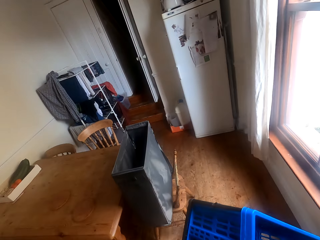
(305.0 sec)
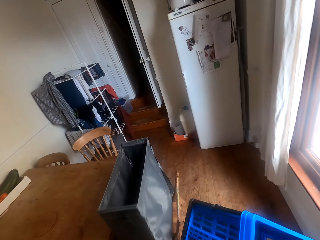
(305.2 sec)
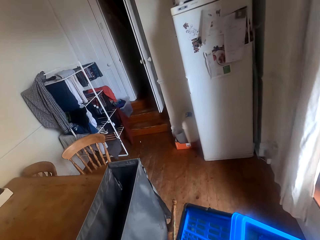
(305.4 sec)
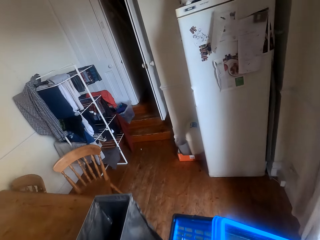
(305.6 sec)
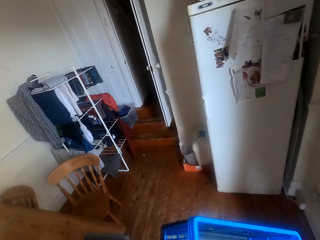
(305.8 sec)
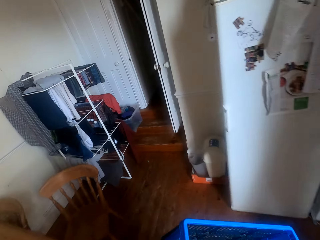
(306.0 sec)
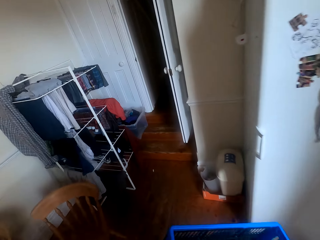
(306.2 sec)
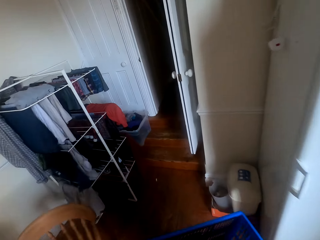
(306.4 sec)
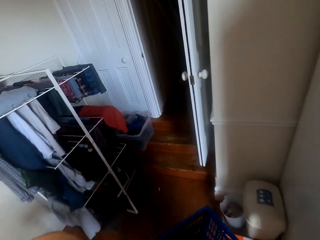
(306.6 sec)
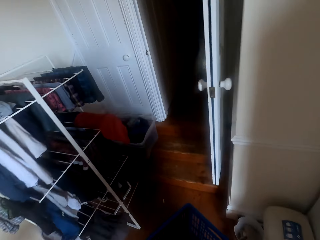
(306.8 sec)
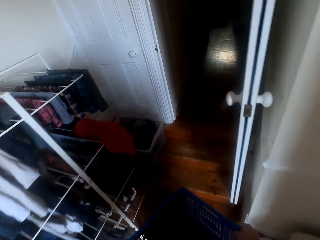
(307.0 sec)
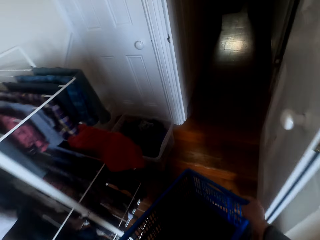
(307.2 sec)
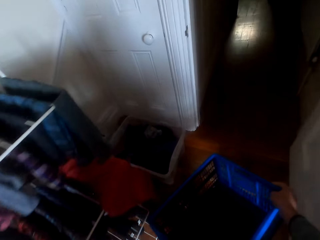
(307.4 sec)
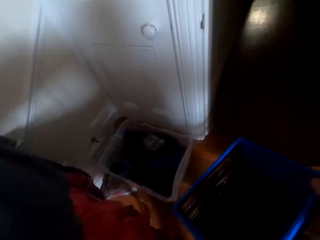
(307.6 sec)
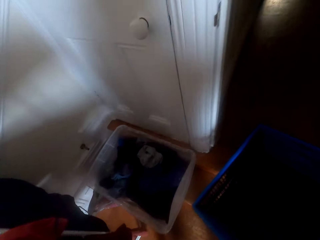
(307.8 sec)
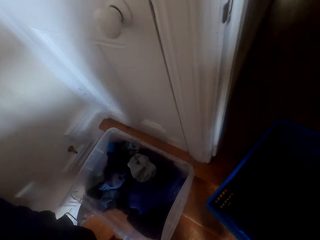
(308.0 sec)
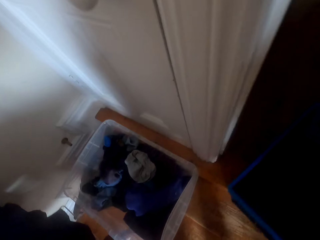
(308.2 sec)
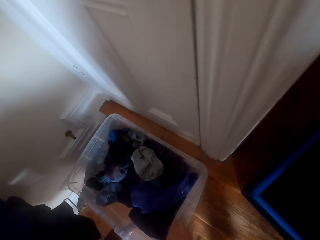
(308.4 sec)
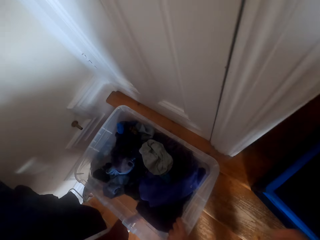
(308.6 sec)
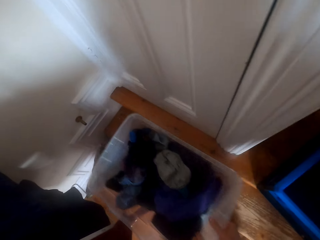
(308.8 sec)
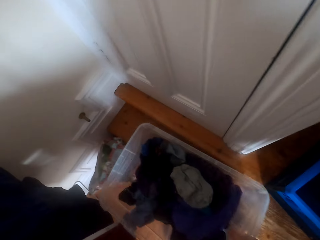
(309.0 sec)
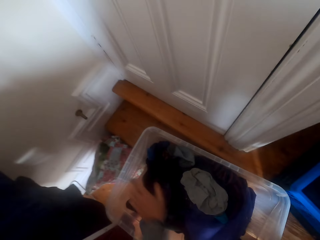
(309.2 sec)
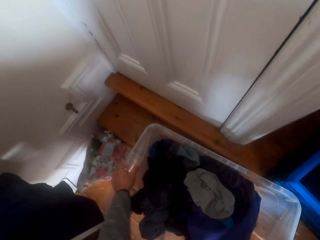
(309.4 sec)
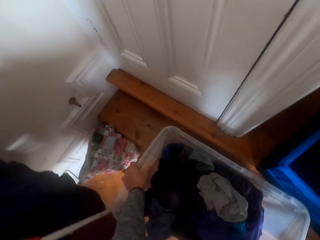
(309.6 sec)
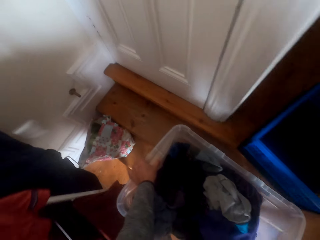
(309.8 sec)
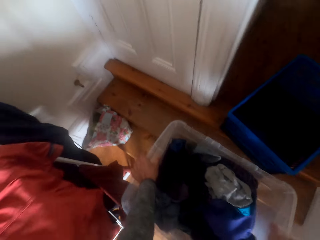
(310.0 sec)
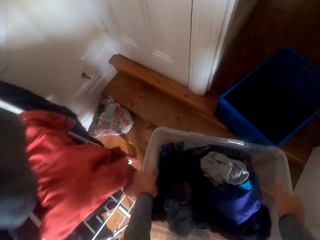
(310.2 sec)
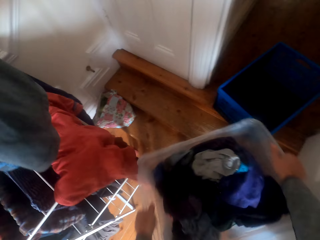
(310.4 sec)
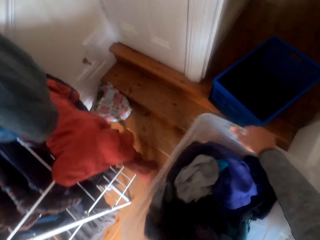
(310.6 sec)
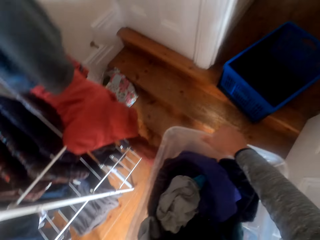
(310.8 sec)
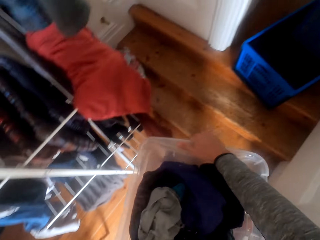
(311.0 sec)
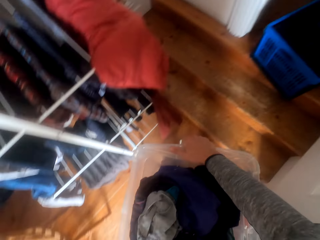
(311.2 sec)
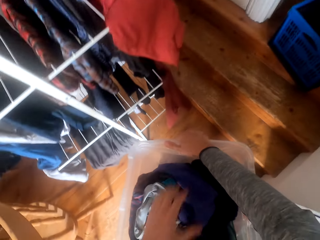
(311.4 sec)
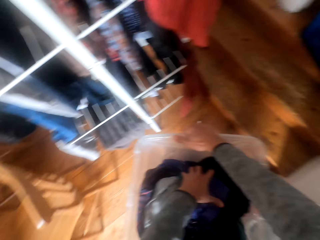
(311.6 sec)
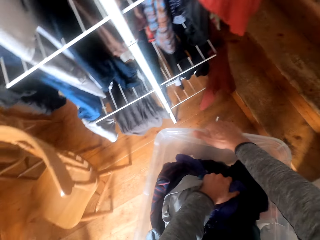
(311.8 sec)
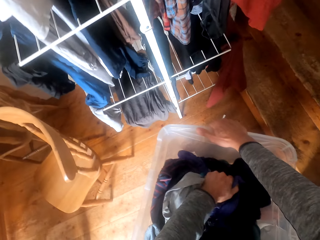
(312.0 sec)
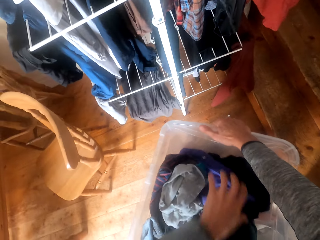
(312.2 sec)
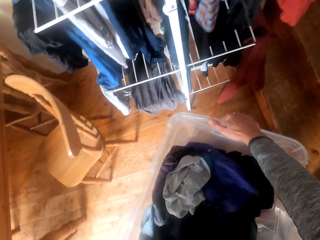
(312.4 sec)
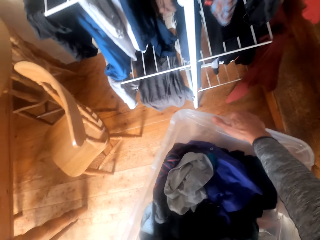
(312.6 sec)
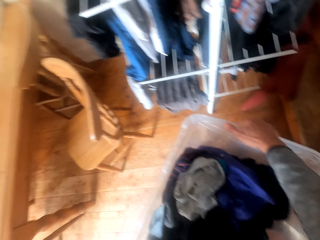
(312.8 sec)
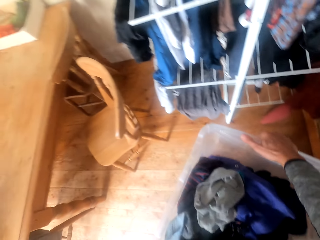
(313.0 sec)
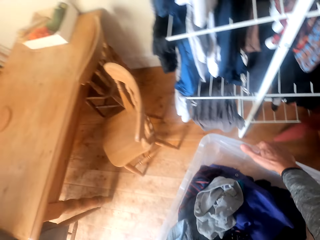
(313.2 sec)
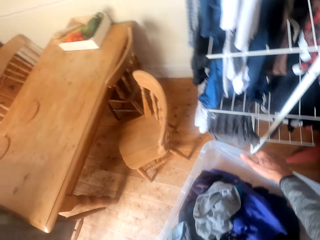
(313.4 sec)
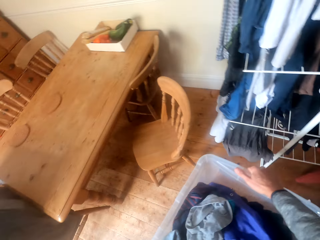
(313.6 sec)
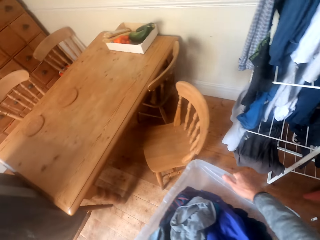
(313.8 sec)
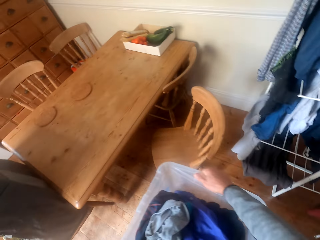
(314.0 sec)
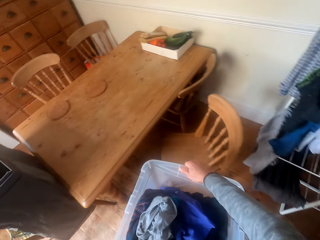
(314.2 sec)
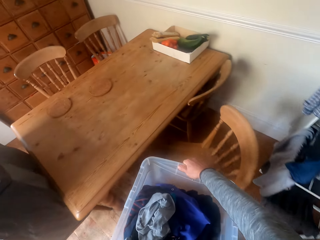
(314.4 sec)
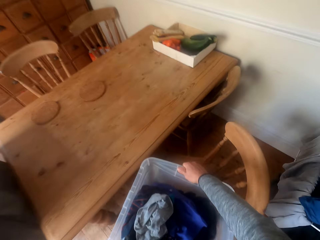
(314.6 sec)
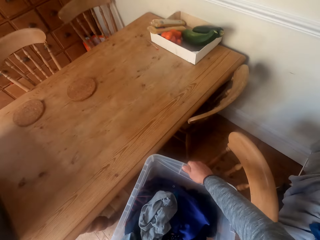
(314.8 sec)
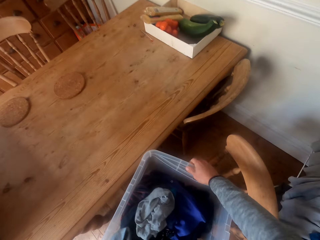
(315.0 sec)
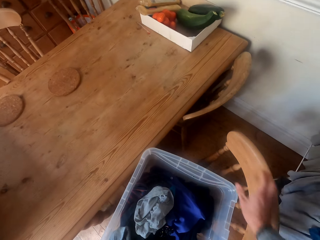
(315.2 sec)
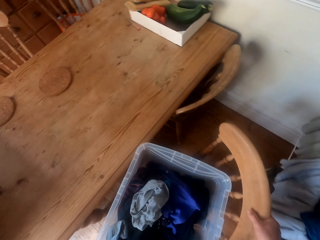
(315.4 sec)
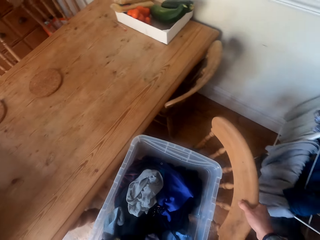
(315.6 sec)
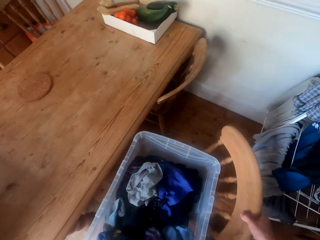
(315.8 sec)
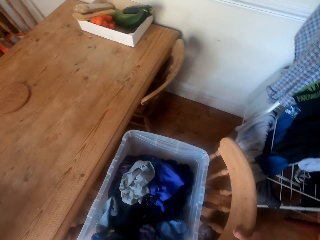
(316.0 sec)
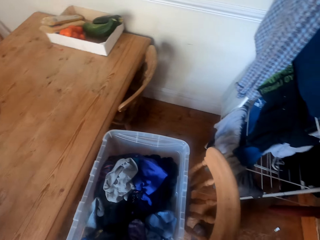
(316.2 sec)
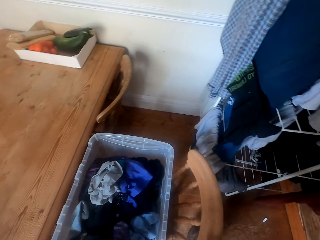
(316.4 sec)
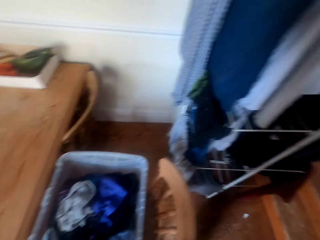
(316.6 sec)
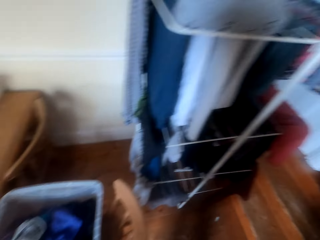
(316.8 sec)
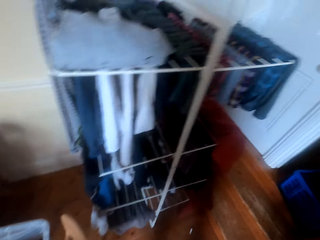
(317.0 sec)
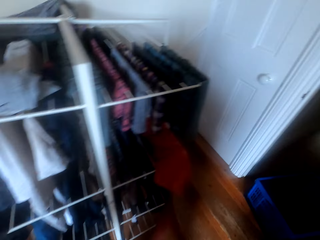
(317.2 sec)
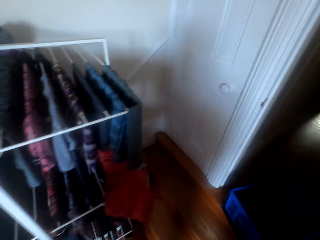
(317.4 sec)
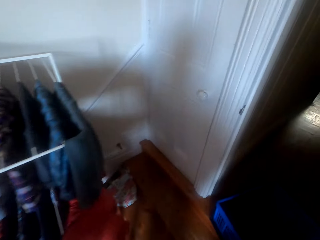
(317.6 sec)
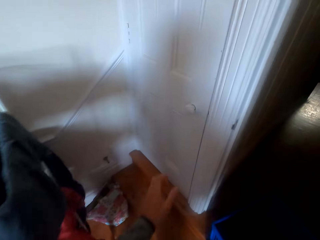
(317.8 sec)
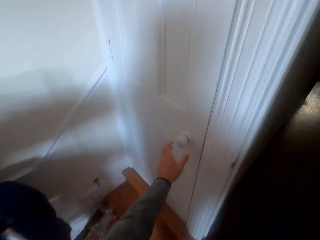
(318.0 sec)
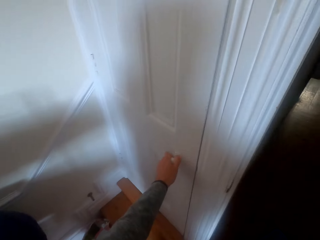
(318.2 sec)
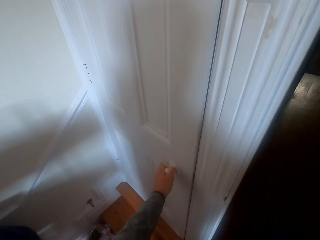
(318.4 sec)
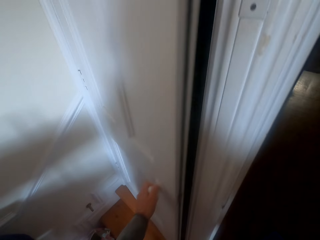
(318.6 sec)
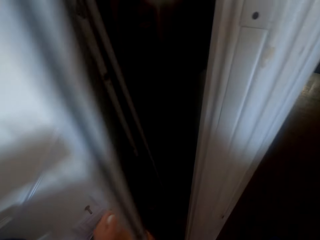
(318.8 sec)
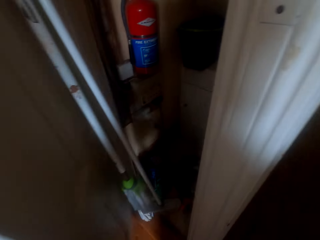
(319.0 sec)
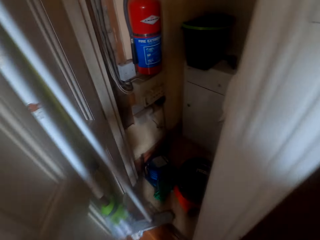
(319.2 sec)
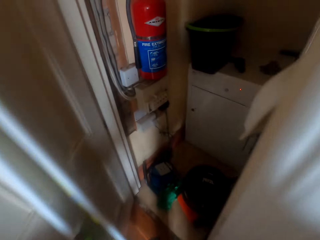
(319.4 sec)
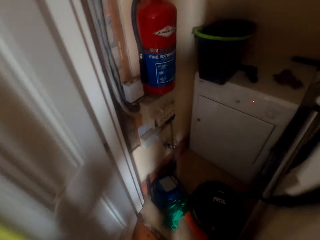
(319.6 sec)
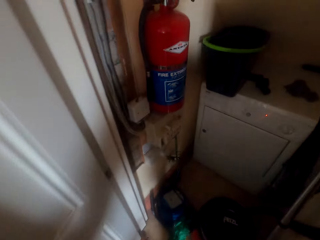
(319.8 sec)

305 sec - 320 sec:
The camera wearer puts a basket on the floor. They pick the laundry basket with cloths from the floor. They walk around the house. They touch clothes in the laundry basket. They walk around. They put the laundry basket on the chair and pull the chair on the floor. They walk around the house. They open a door.

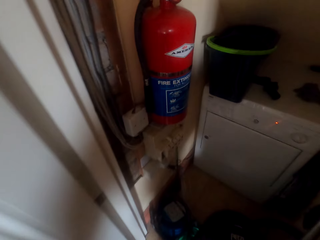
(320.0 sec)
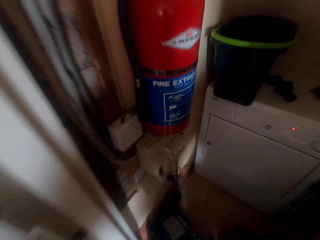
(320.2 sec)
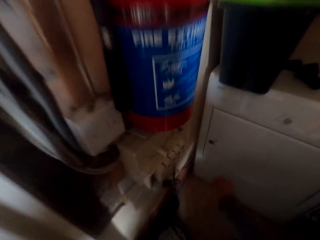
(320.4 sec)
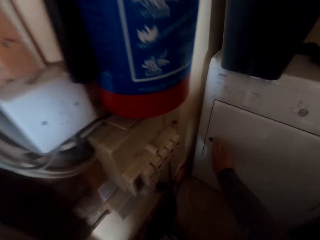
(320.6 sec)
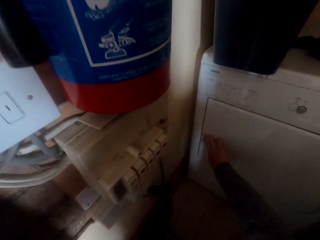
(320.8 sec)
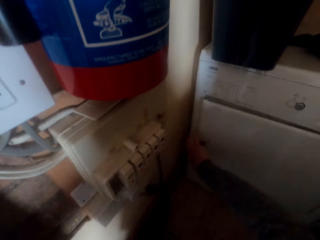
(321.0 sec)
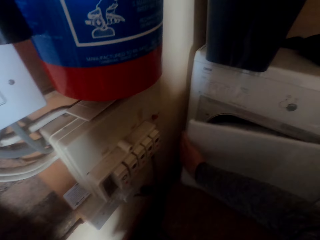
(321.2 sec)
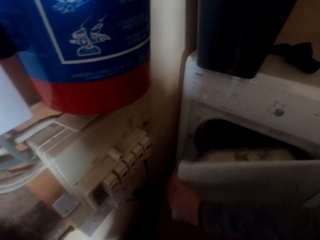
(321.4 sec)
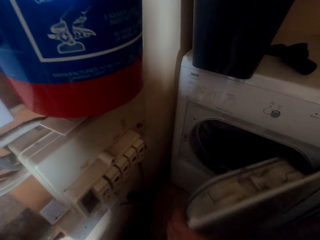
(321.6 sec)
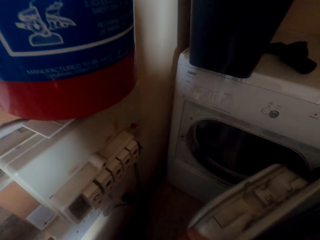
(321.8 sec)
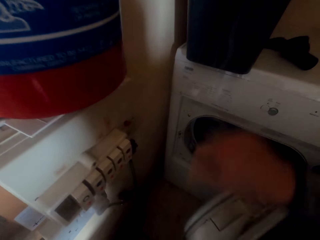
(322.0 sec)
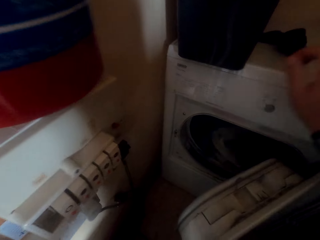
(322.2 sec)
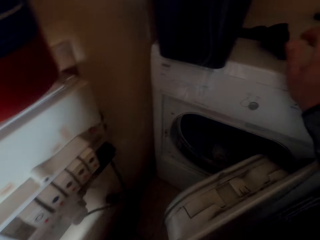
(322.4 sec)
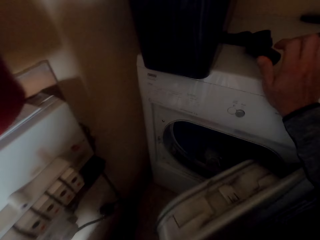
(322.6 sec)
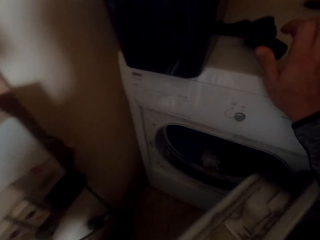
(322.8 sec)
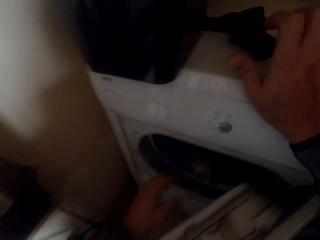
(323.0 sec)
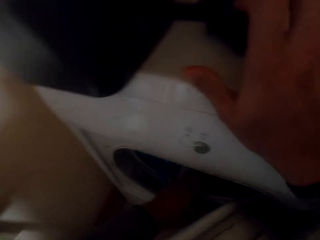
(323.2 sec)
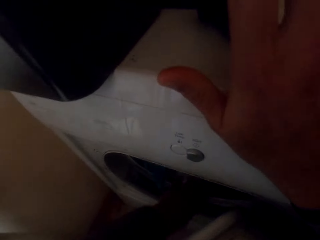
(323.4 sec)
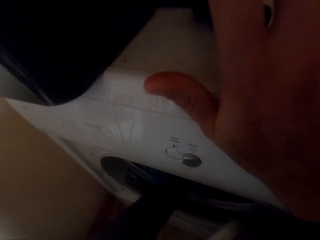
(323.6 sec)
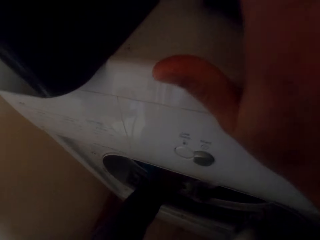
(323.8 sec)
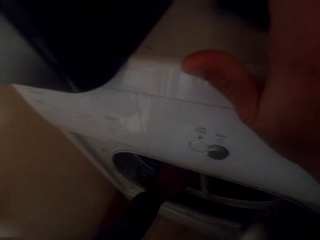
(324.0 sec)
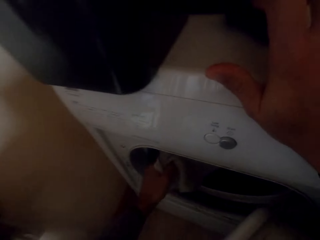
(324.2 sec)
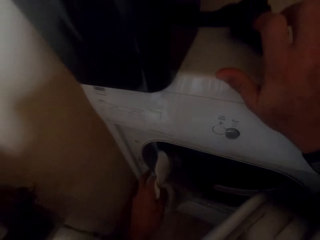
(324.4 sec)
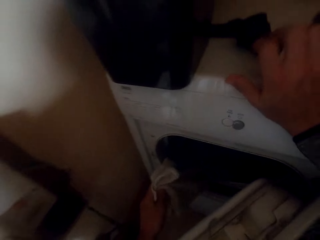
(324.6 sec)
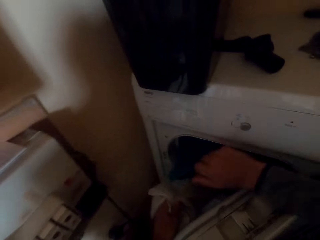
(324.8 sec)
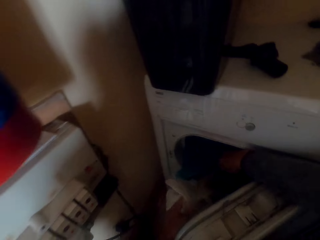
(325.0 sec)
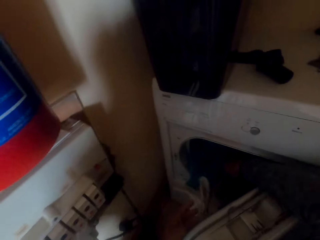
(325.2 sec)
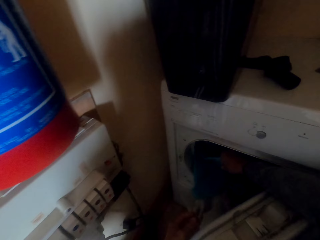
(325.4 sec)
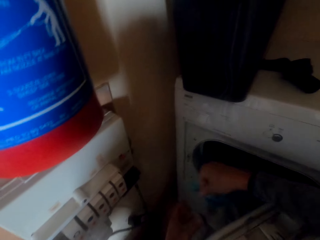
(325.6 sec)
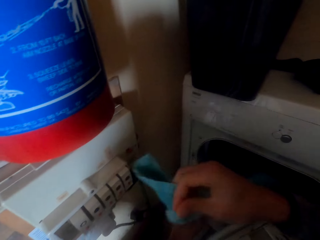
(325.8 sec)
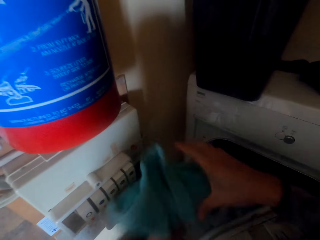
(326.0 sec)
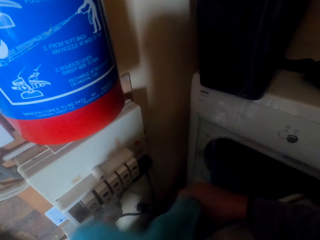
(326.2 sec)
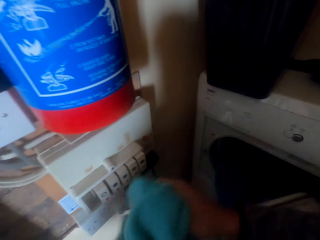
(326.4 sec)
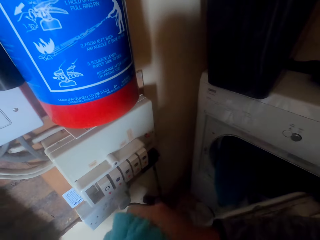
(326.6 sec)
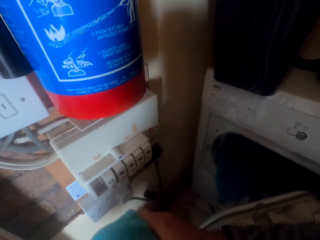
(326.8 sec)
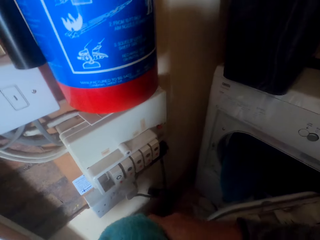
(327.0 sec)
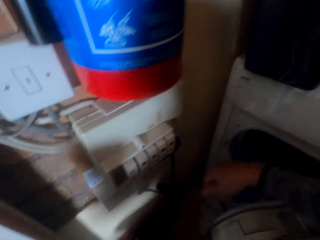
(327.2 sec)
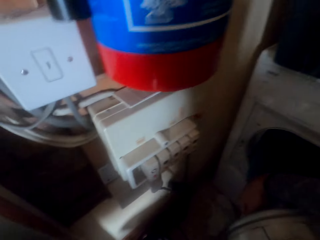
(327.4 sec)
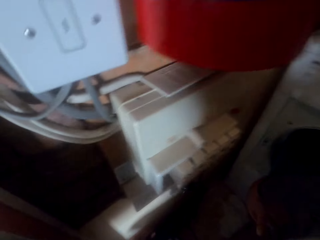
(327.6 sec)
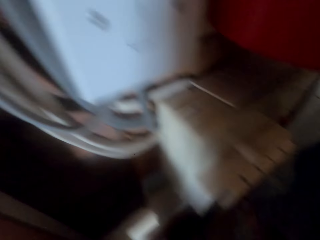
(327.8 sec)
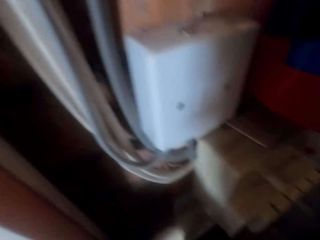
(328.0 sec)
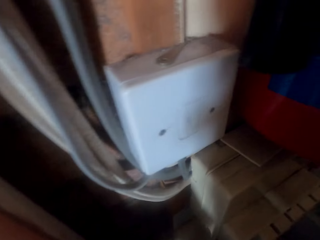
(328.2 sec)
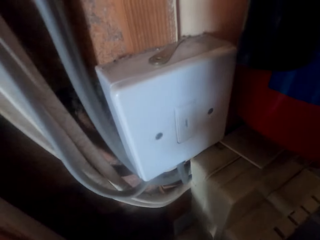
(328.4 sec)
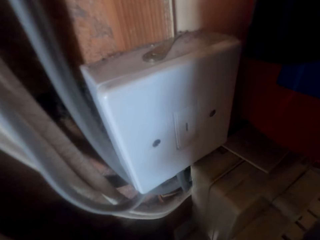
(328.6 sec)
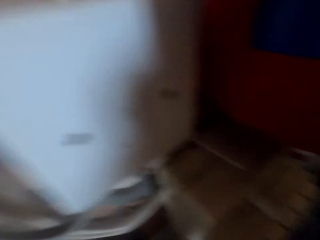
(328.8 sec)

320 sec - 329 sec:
The camera wearer opens the washing machine. They remove clothes from the washing machine.
